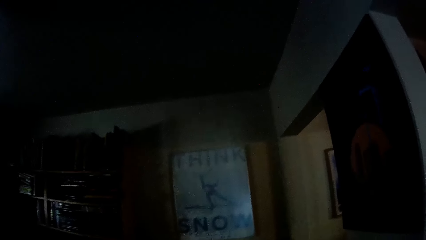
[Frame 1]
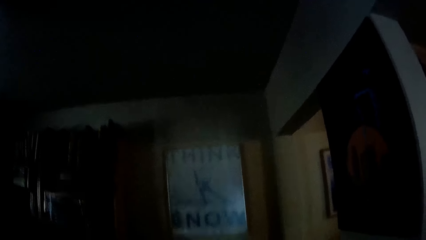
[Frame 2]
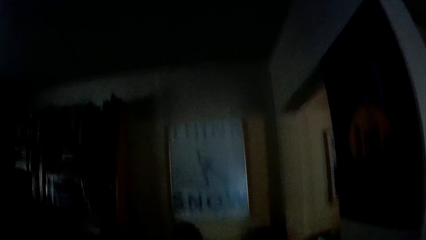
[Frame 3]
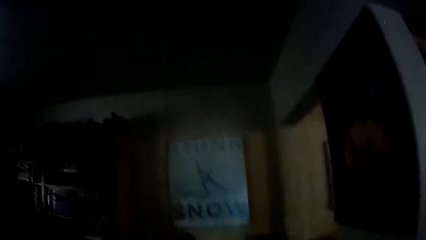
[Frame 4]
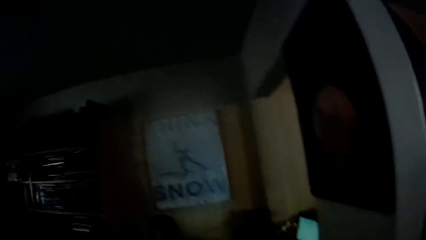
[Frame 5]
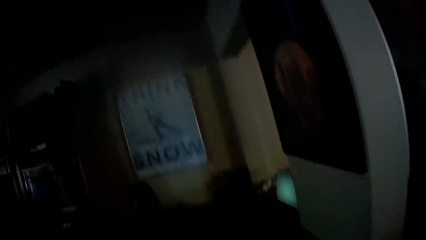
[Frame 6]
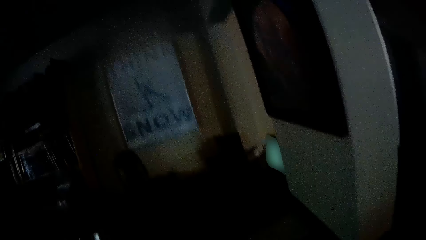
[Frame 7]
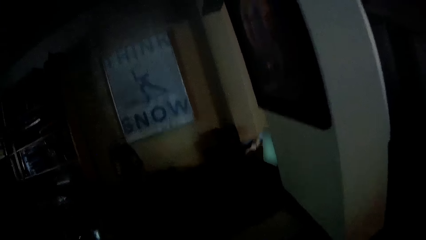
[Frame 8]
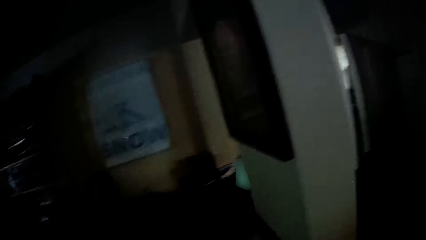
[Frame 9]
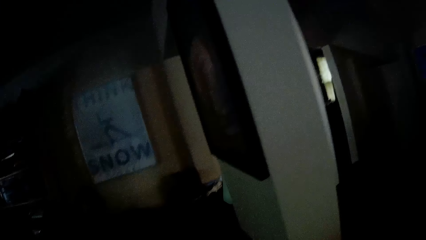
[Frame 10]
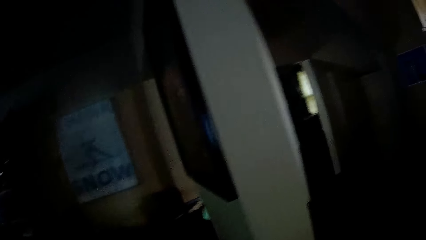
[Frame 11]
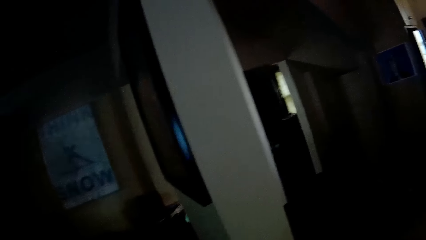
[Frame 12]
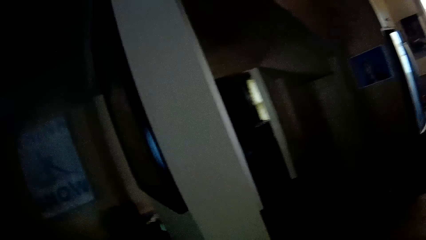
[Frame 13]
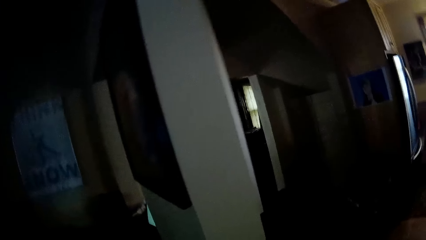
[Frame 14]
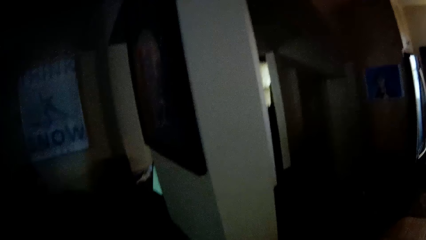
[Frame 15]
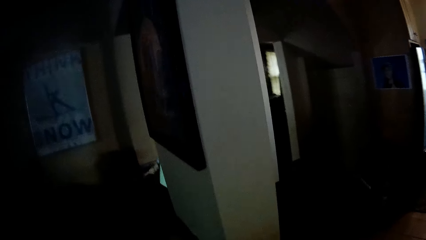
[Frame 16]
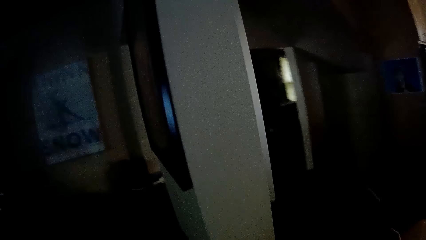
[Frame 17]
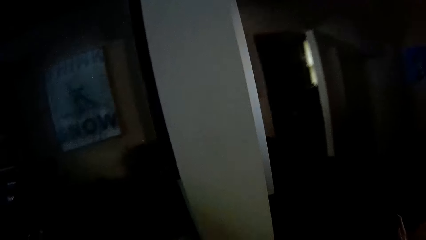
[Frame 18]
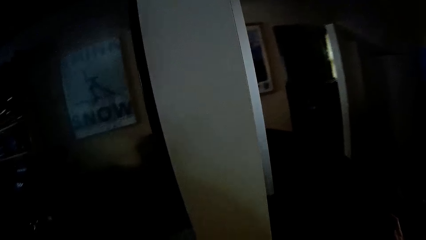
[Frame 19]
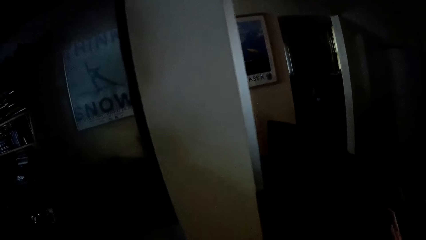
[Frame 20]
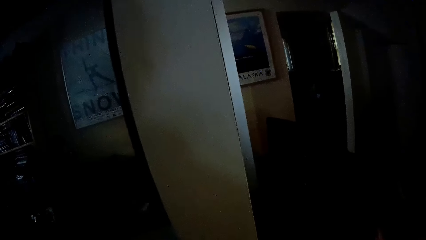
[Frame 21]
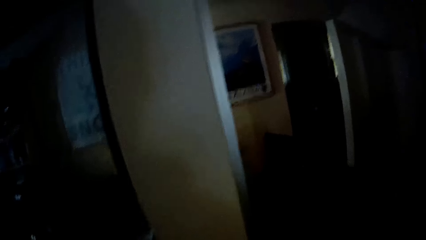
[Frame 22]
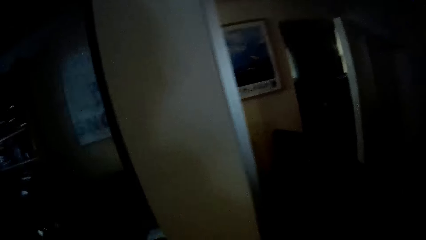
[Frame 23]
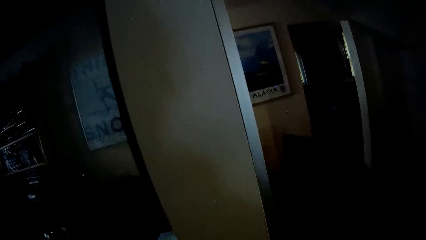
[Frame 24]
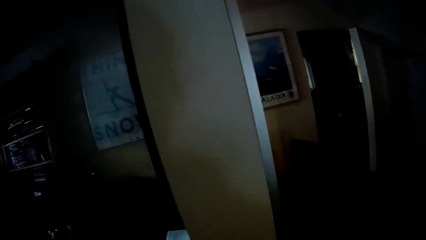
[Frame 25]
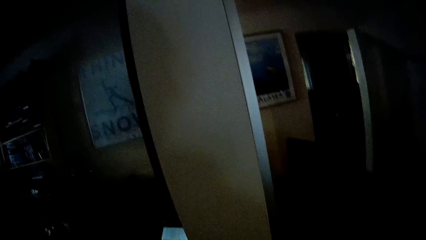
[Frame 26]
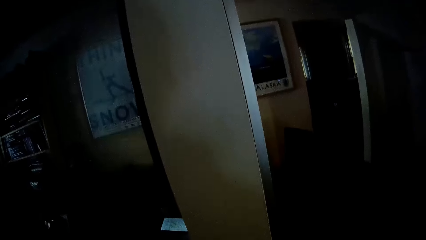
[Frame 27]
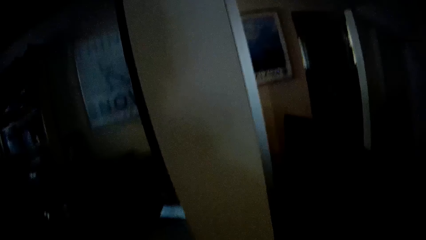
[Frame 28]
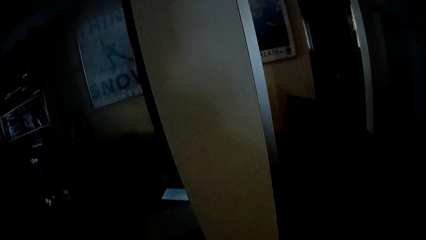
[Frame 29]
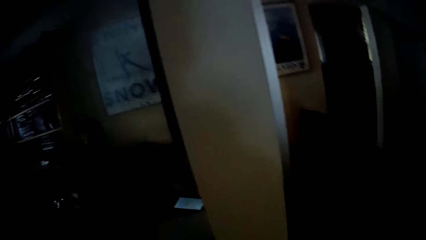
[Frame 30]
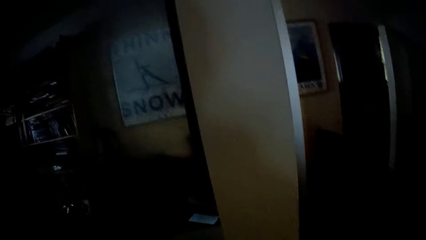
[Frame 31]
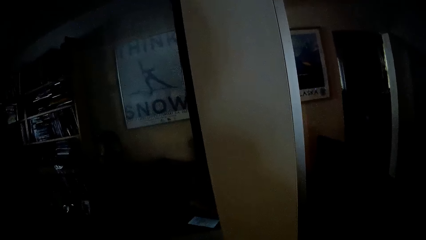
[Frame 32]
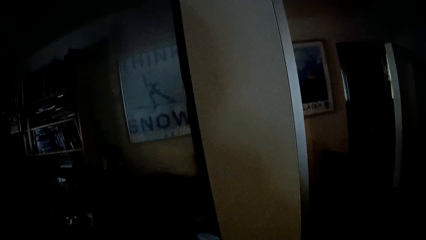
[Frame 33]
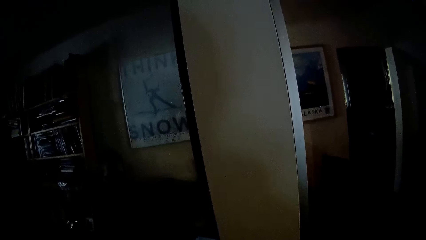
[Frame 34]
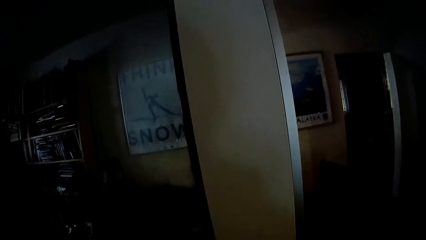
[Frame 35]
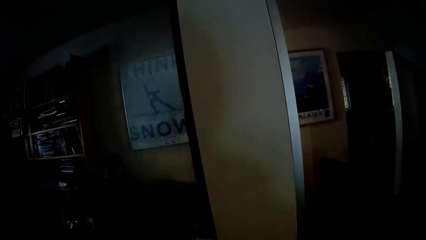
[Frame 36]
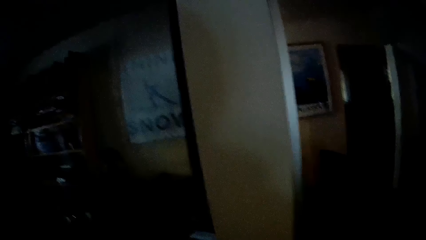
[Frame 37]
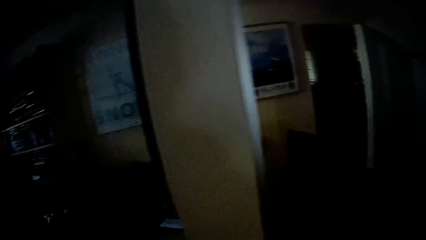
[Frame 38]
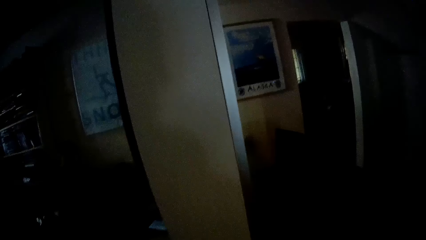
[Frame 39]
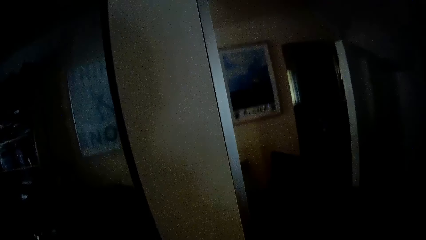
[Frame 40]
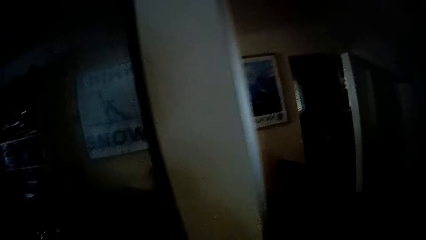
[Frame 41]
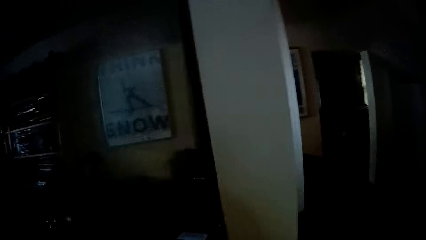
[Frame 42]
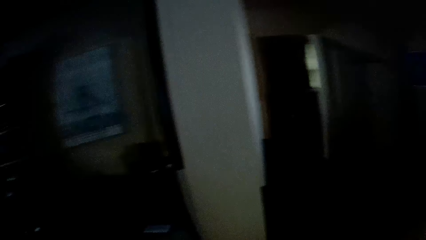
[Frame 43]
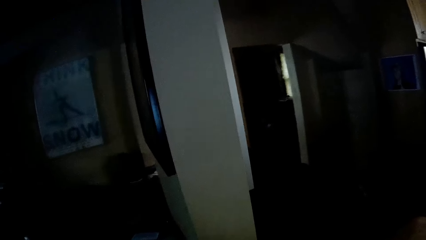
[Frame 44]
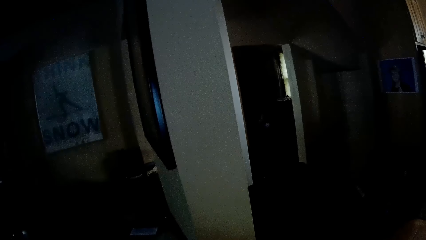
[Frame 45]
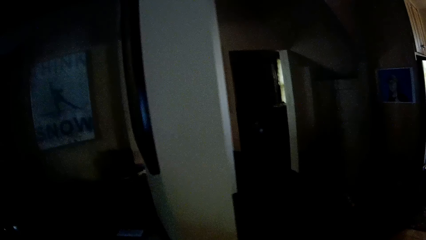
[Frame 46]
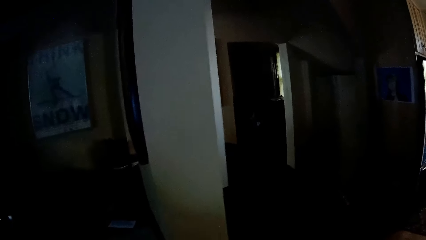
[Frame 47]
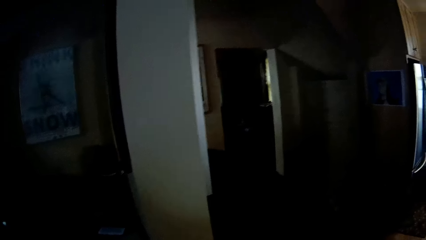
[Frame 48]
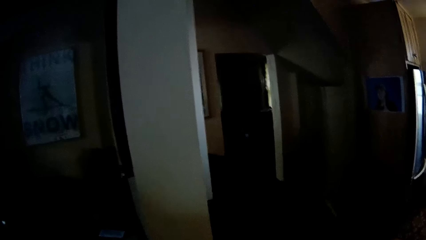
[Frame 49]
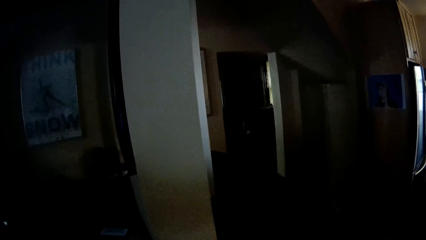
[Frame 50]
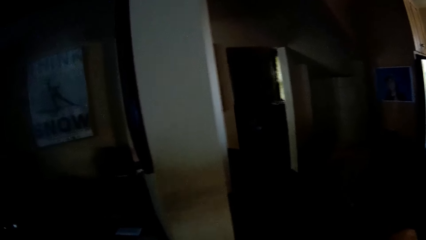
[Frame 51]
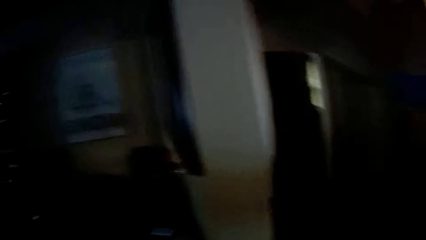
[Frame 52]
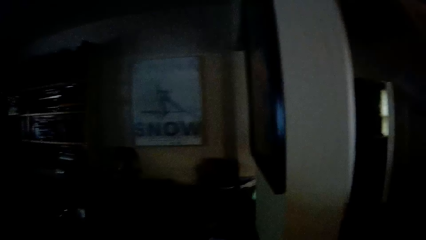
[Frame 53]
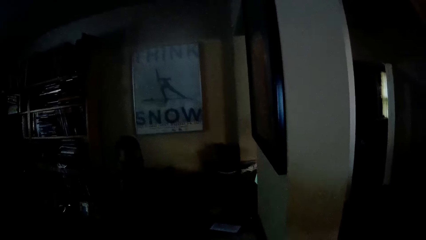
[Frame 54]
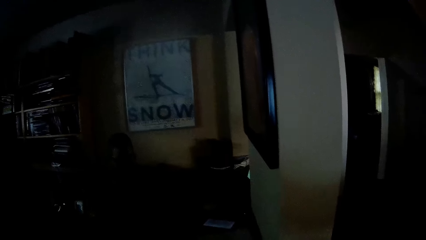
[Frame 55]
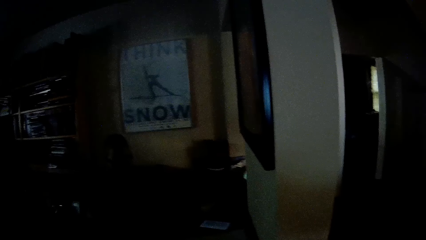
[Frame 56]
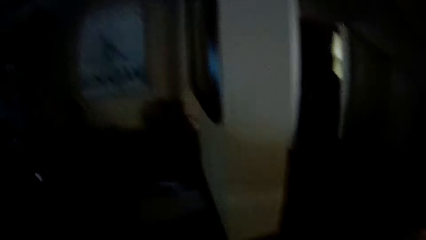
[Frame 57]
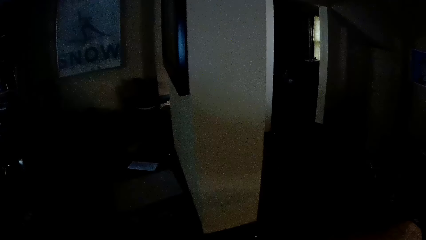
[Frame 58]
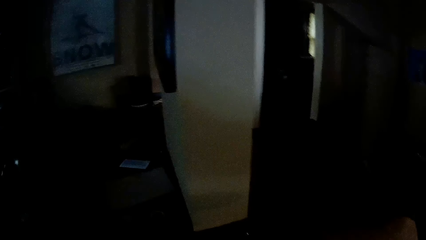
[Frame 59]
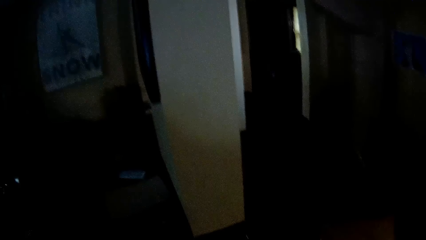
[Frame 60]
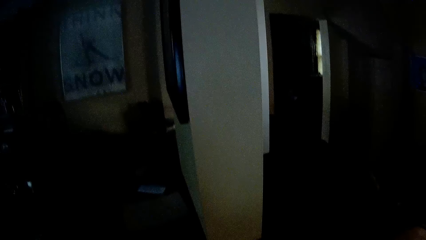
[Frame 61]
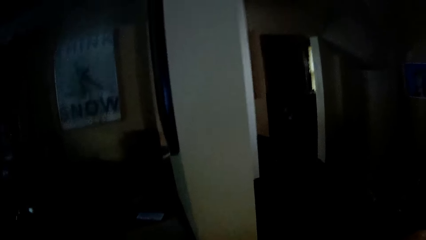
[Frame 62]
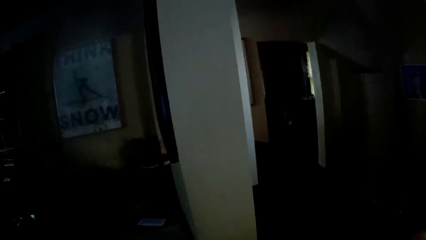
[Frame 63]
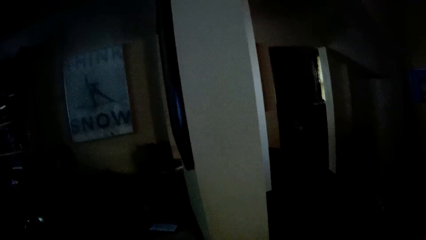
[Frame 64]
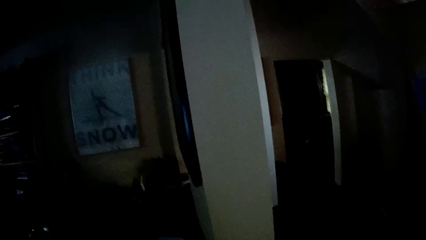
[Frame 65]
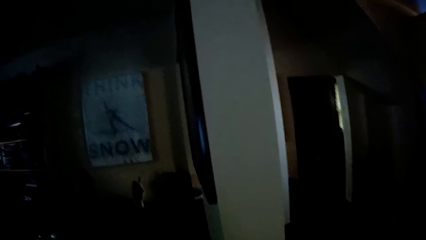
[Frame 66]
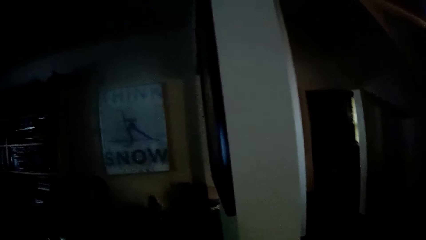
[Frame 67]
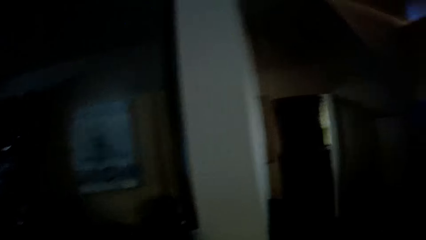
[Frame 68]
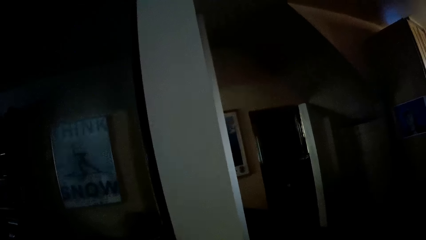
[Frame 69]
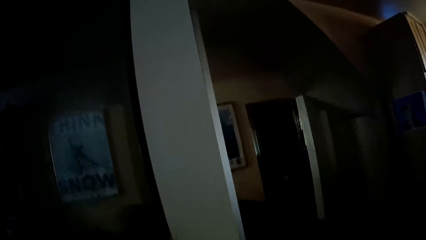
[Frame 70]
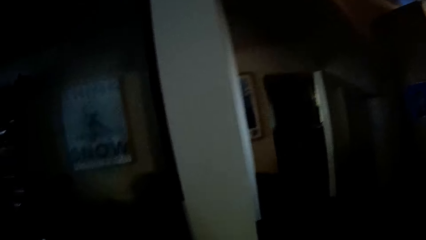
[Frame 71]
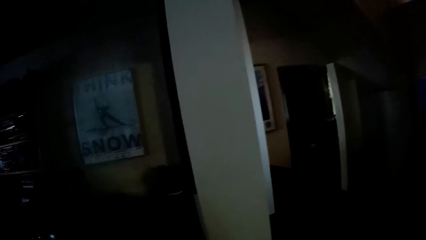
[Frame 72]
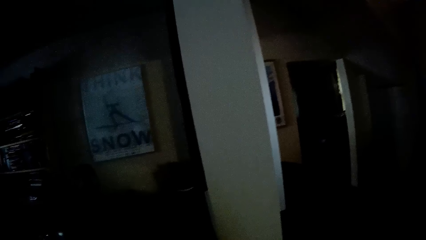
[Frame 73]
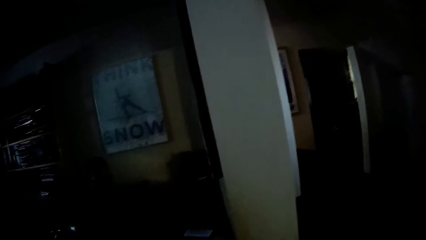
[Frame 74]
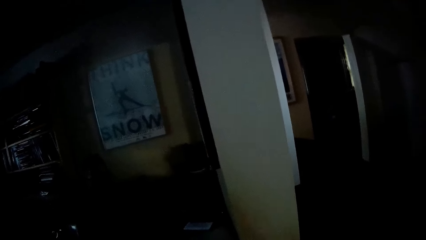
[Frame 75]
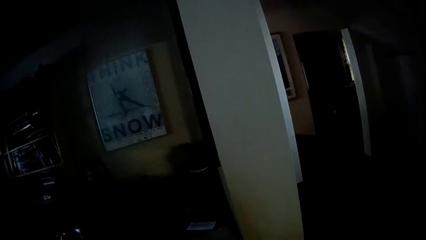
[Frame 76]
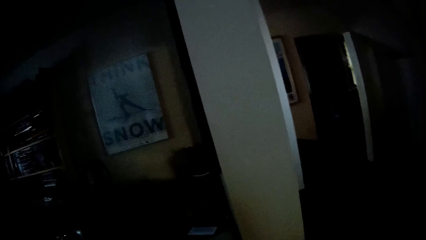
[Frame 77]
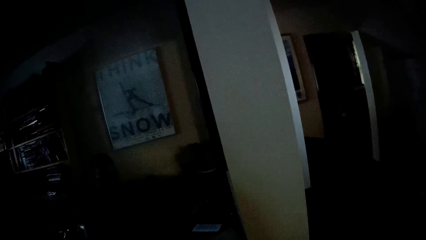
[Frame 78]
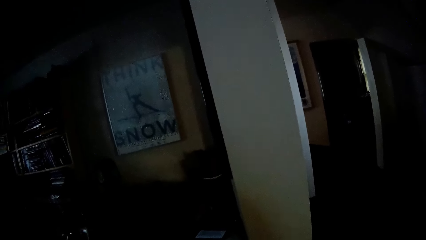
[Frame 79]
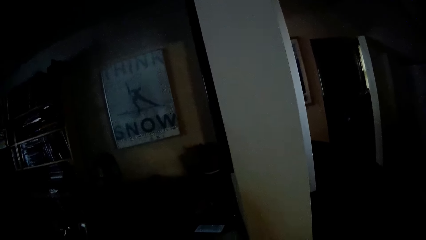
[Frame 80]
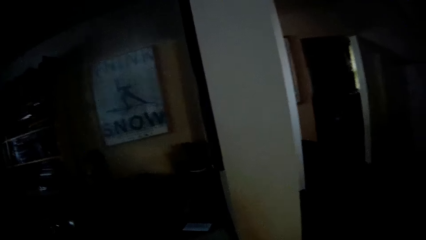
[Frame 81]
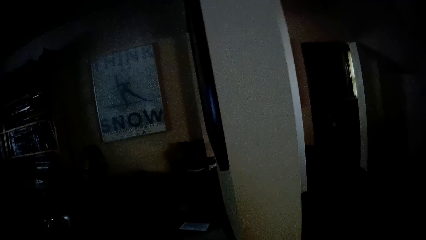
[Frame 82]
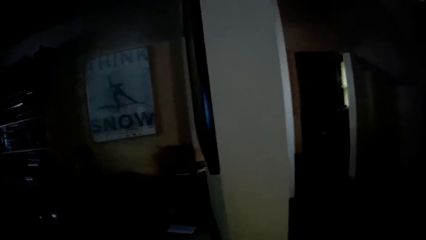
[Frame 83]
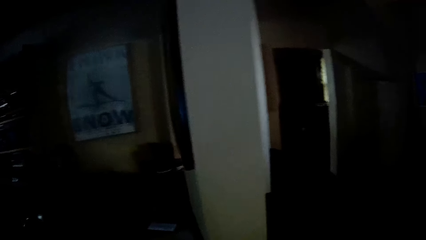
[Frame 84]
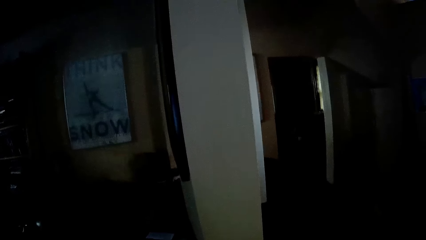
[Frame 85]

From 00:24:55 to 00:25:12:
The camera wearer looks around the house. They stare at a person. They drink something. They stare at the person.
